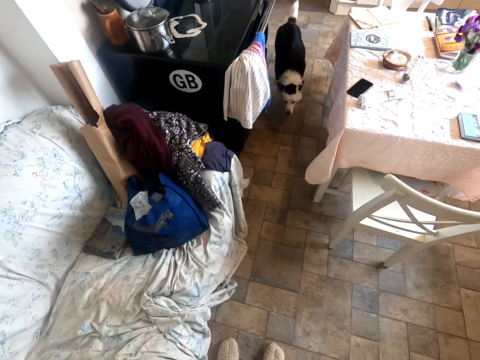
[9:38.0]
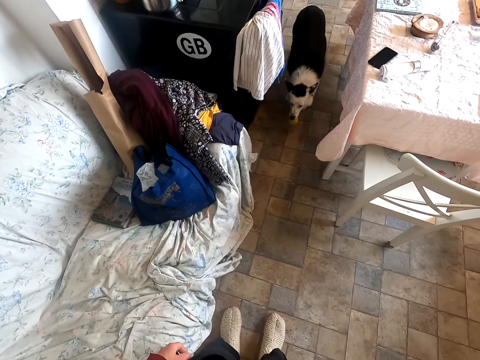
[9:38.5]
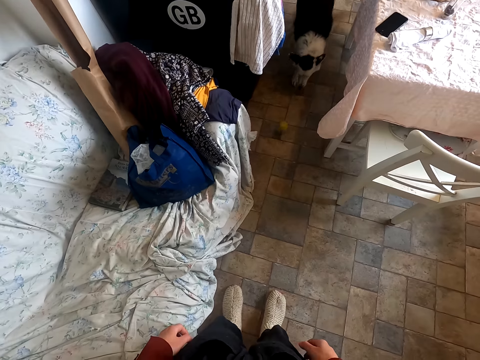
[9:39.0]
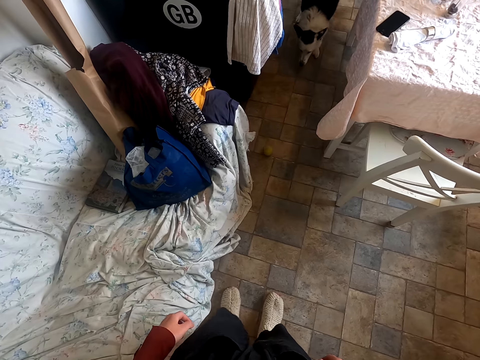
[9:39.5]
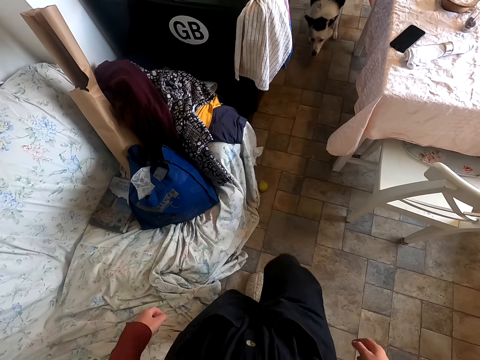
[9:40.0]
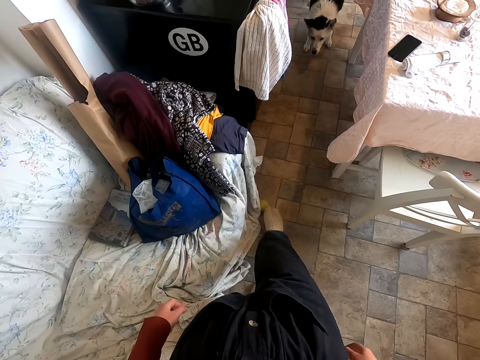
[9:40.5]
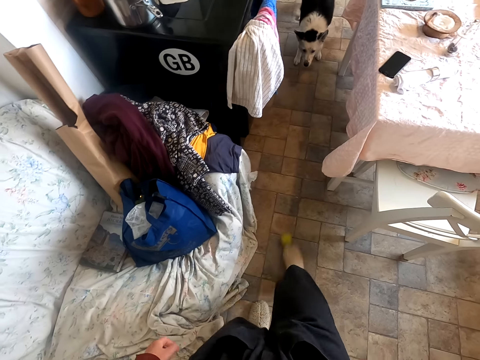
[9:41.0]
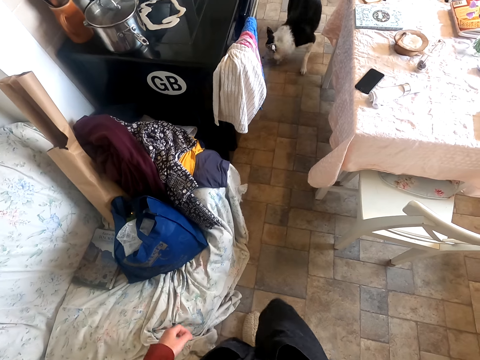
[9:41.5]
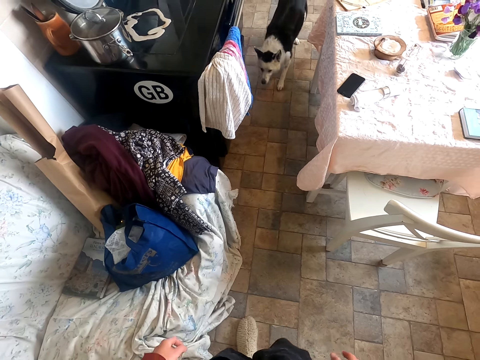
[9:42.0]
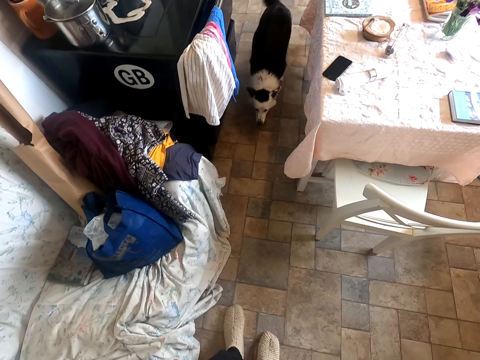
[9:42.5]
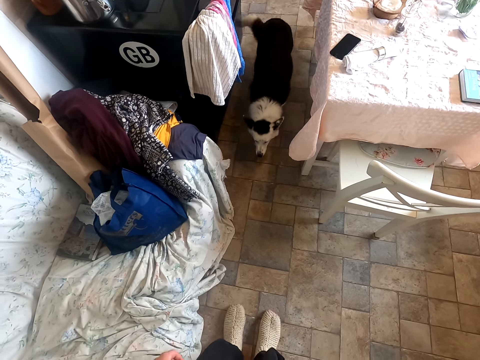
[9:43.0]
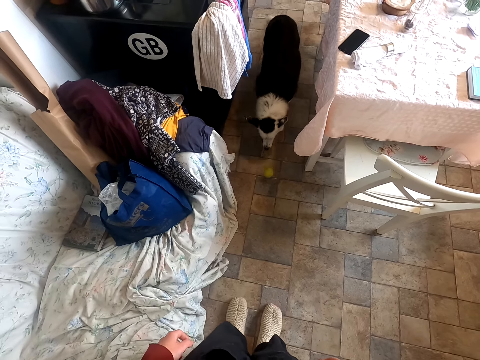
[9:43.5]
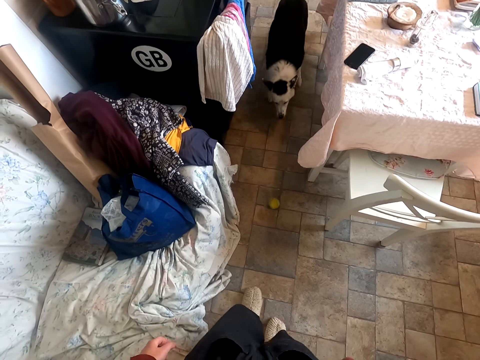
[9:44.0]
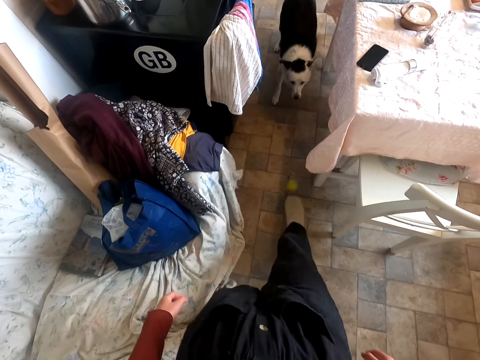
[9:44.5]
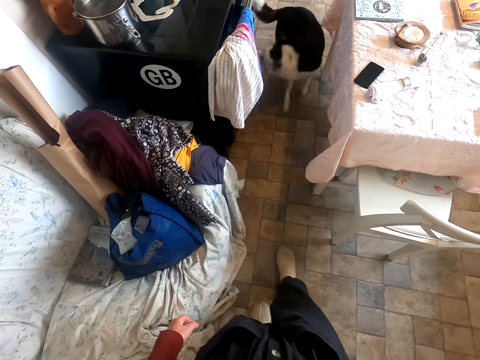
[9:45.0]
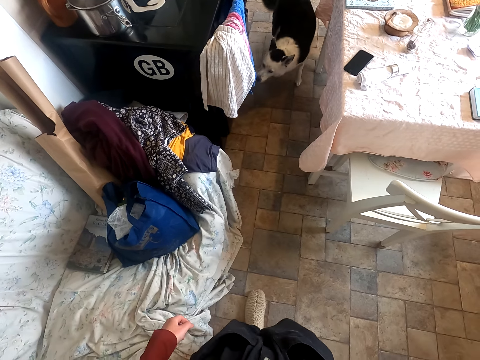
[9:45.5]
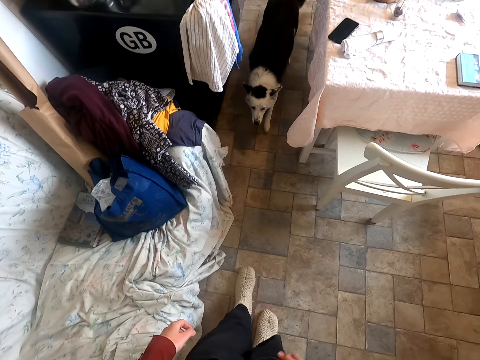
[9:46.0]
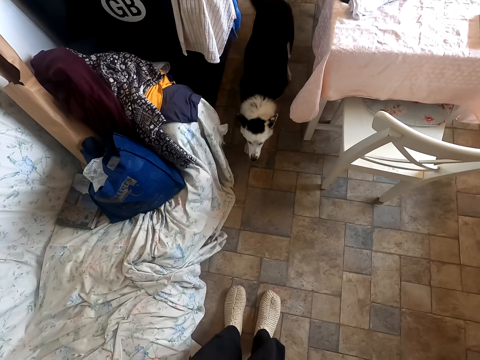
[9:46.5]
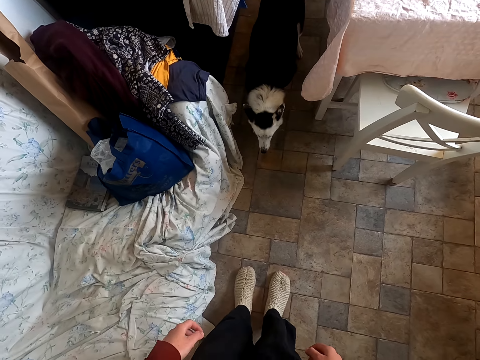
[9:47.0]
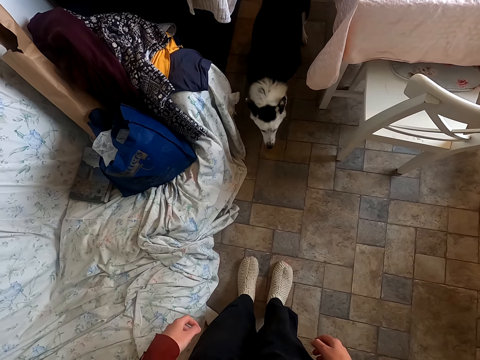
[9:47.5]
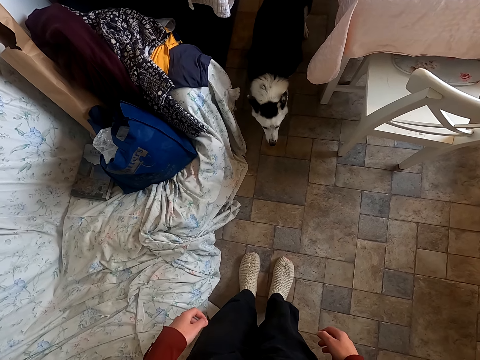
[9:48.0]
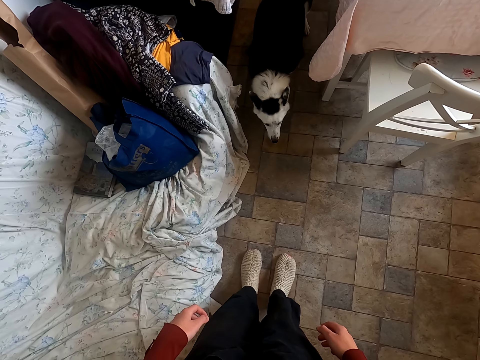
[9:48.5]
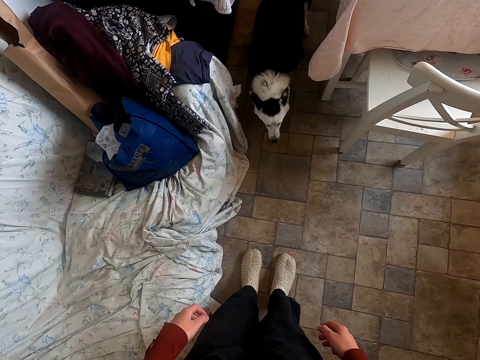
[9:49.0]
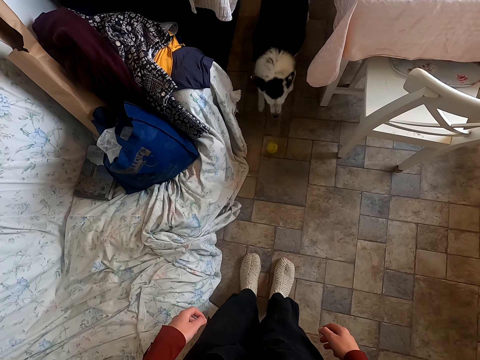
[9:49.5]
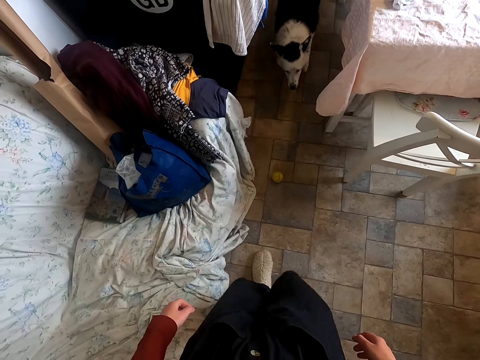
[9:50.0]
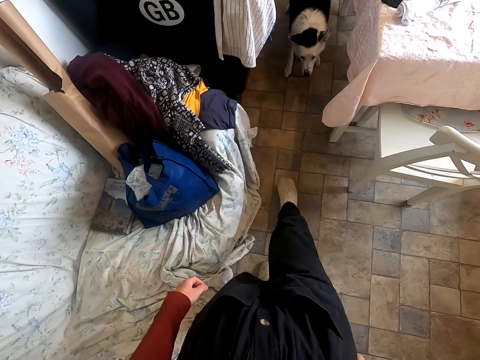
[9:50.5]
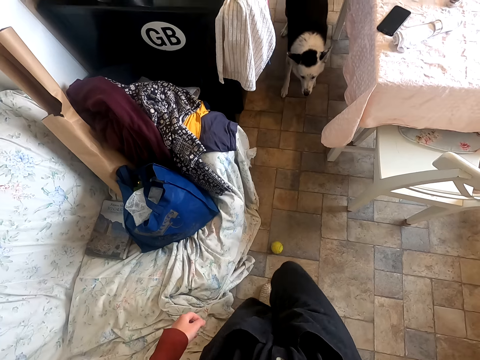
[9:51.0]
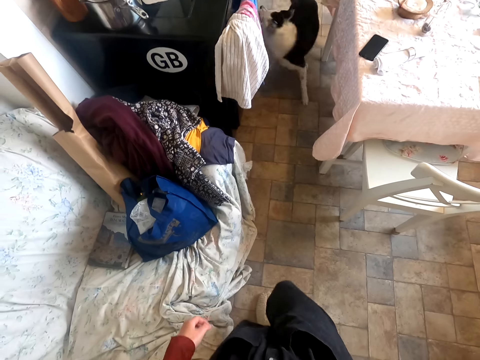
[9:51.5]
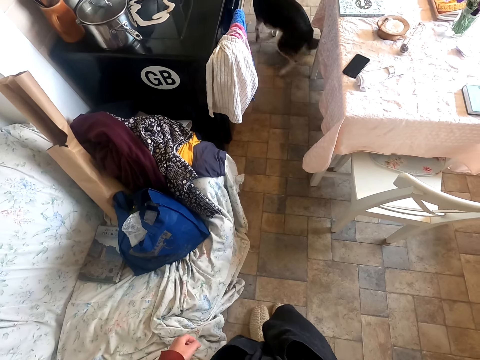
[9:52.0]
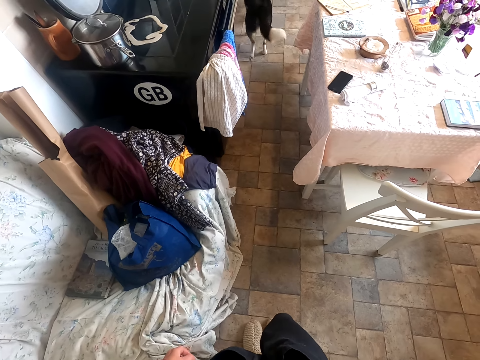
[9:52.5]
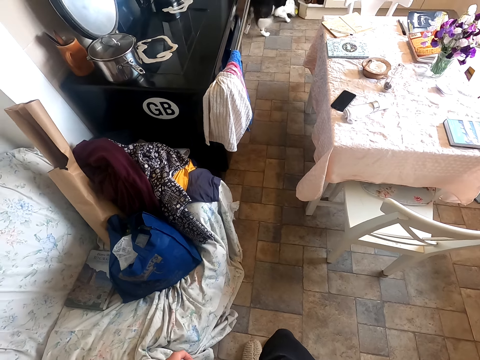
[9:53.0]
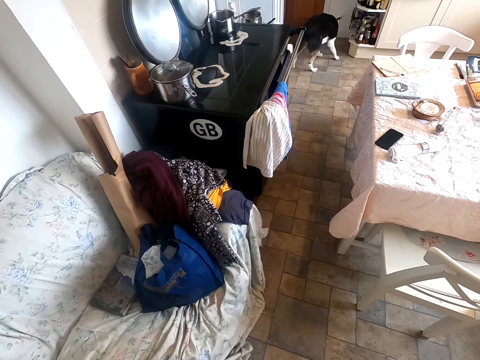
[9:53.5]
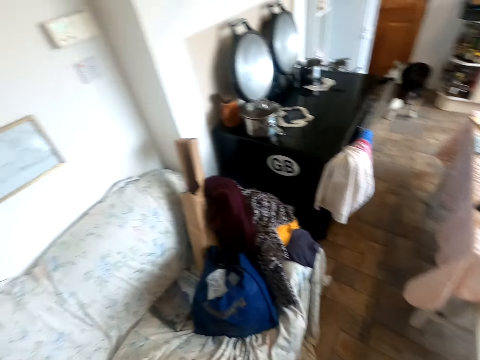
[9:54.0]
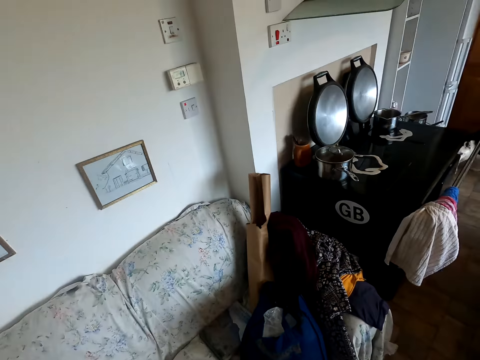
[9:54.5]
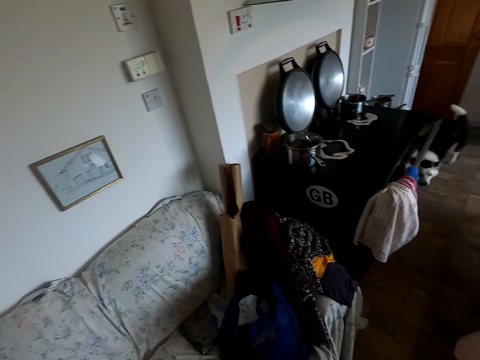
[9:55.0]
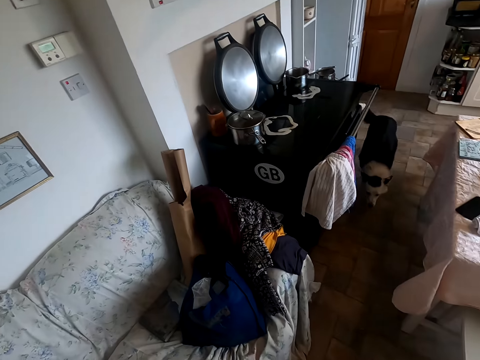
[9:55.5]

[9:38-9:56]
The camera wearer stands in the room. She kicks a tennis ball with her right leg. She stares at the dog. She kicks the tennis ball with her right leg. She stares at the dog. She stands in the room. She kicks the tennis ball with her right leg. She stares at the dog.

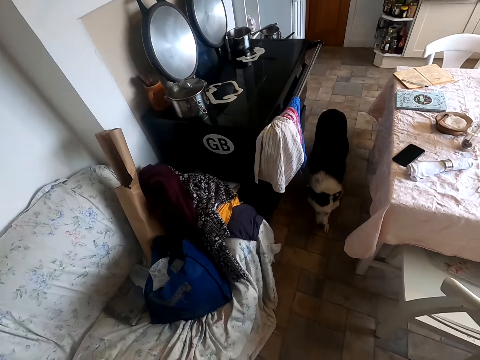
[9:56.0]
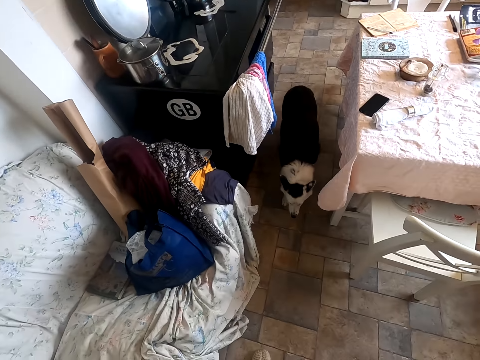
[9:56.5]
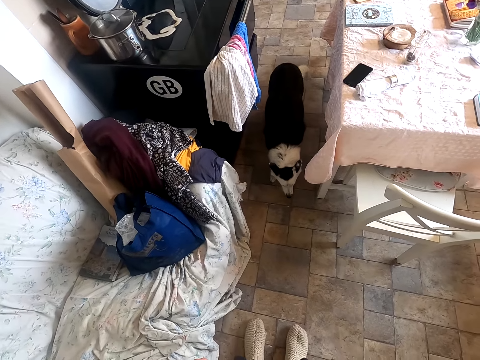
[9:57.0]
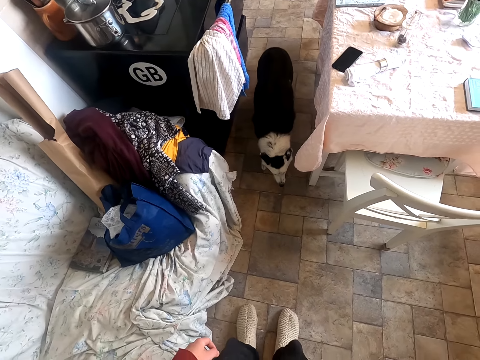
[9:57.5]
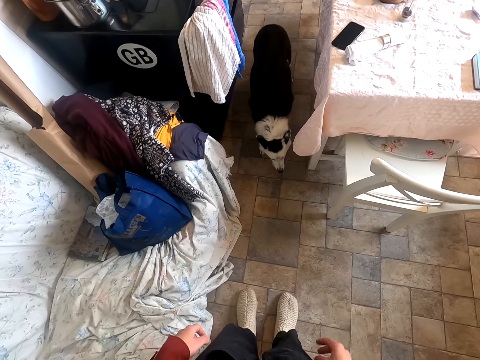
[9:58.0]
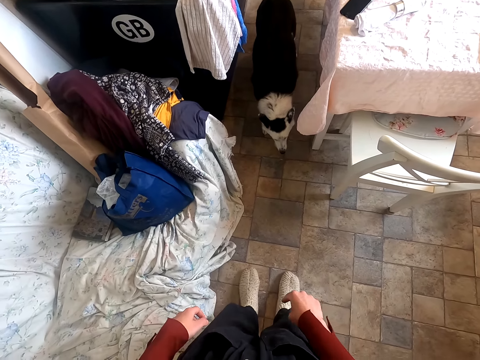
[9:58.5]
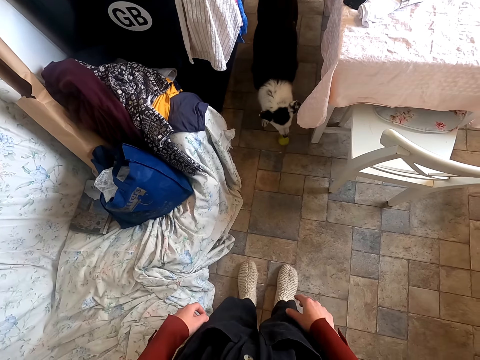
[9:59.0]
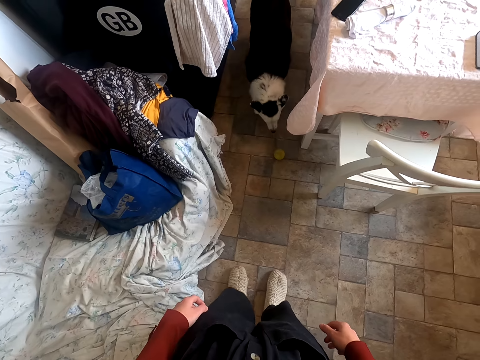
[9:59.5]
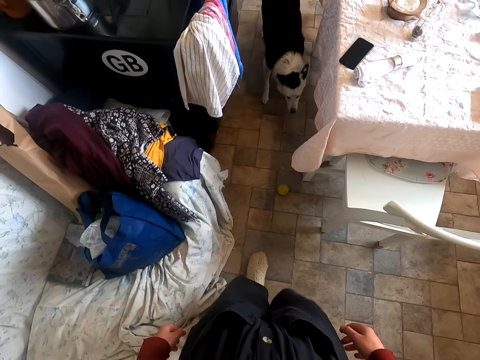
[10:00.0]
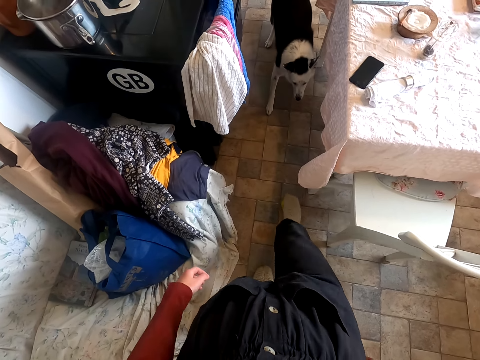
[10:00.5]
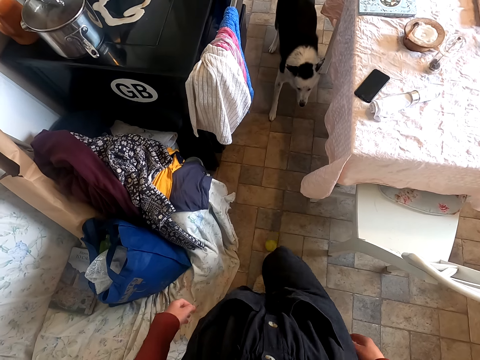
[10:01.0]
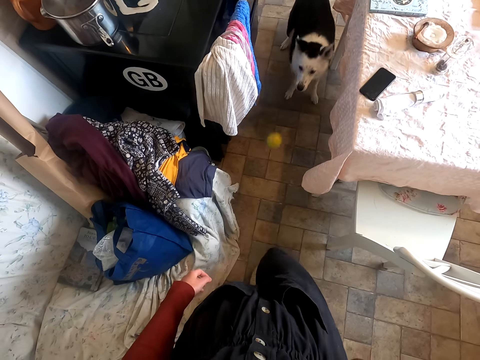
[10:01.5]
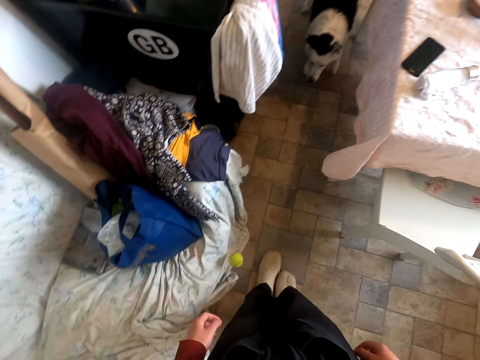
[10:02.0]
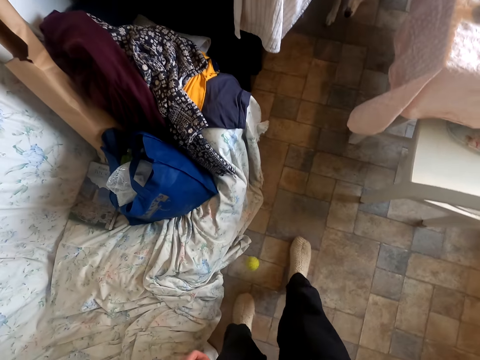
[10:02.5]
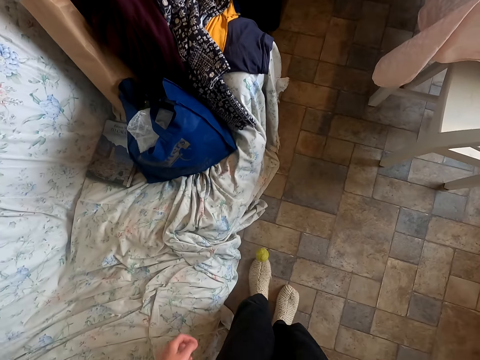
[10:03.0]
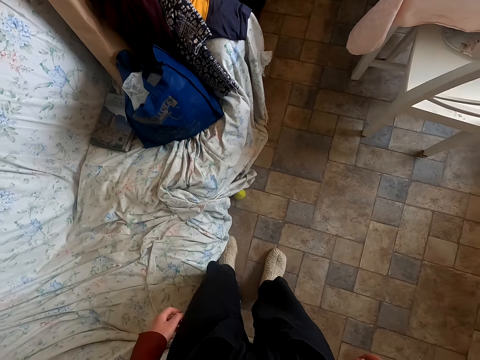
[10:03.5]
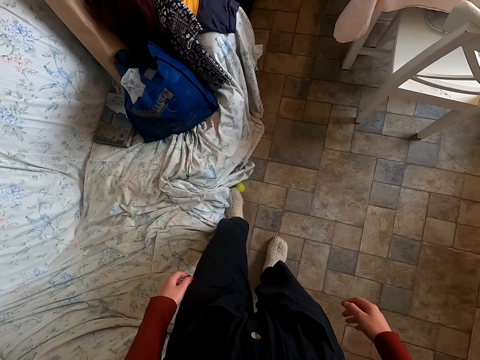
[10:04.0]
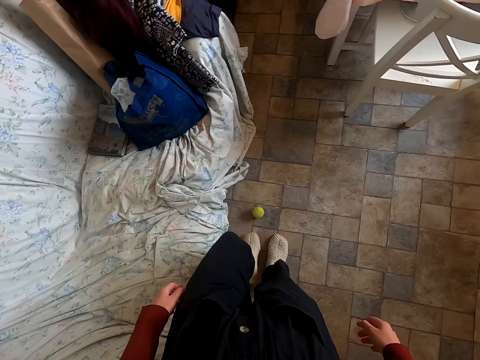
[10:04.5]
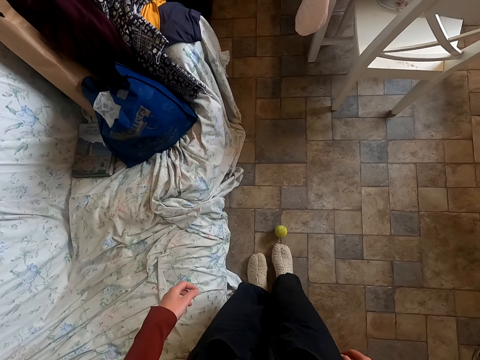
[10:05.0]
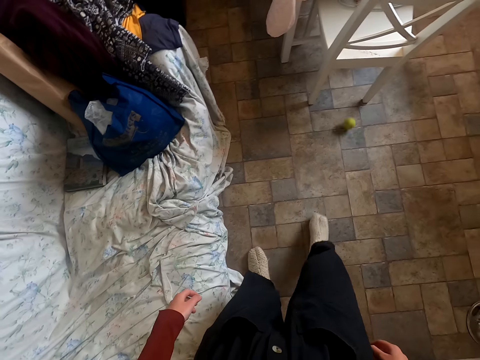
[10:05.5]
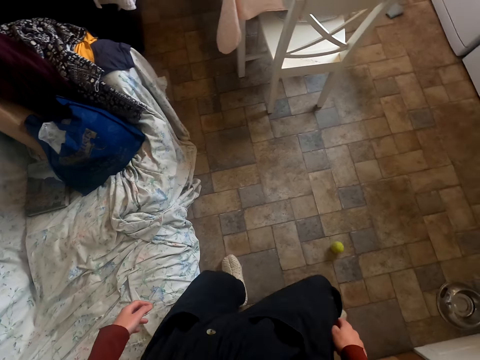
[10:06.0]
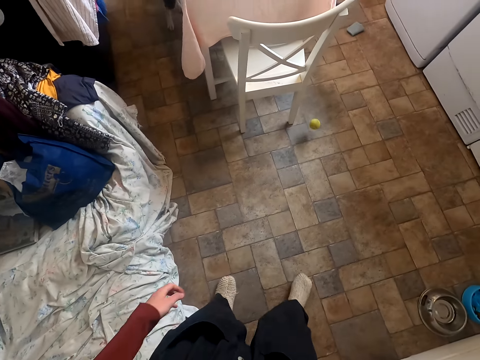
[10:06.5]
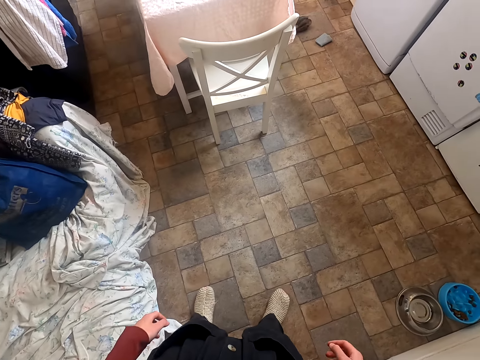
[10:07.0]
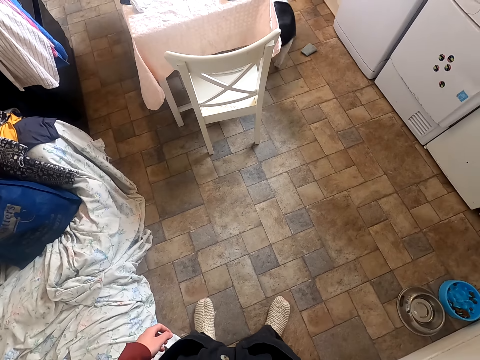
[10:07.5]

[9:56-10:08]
The camera wearer stands in the room. She snaps her fingers in the room. She kicks a tennis ball with her right leg. She moves the tennis ball on the floor with her left foot. She kicks the tennis ball with her right leg. She kicks it again.
